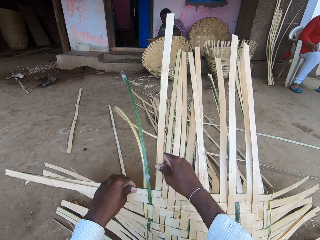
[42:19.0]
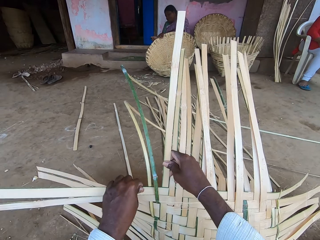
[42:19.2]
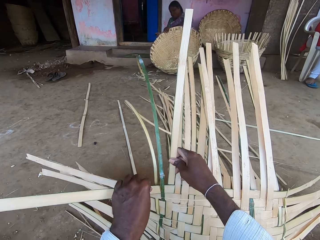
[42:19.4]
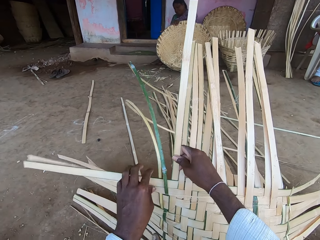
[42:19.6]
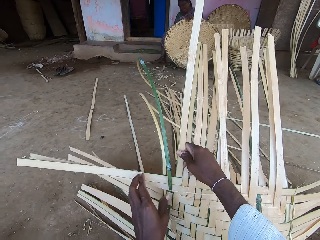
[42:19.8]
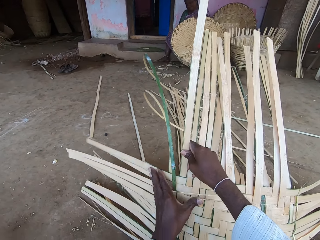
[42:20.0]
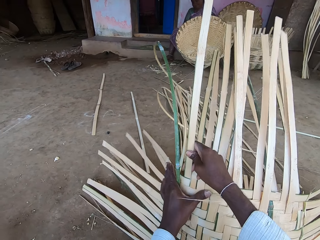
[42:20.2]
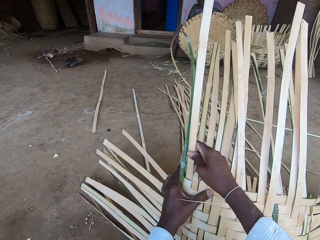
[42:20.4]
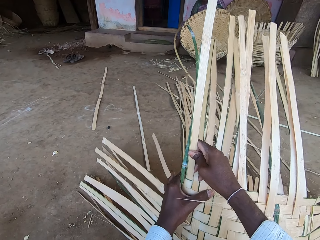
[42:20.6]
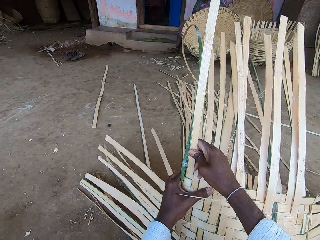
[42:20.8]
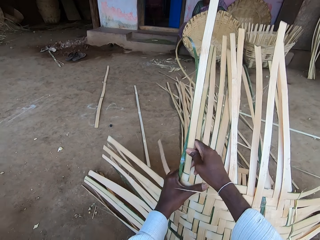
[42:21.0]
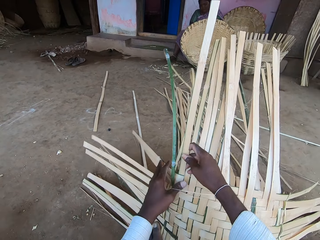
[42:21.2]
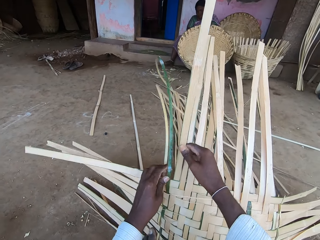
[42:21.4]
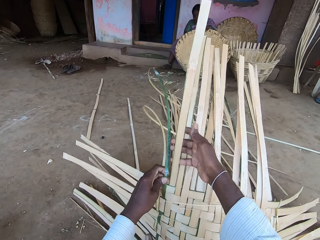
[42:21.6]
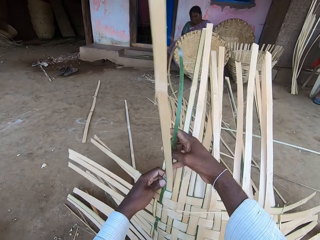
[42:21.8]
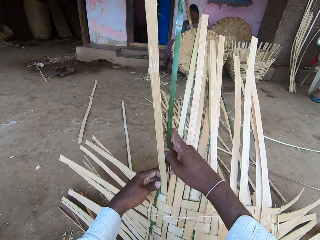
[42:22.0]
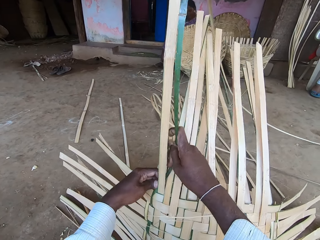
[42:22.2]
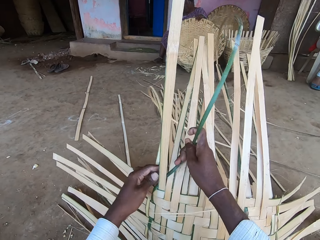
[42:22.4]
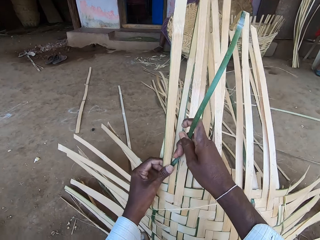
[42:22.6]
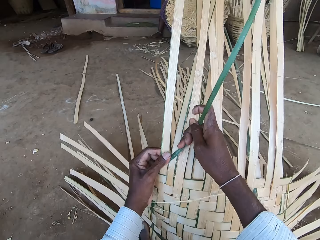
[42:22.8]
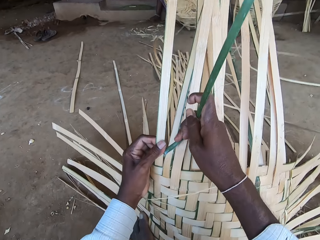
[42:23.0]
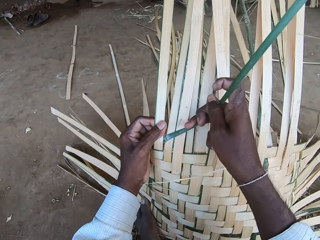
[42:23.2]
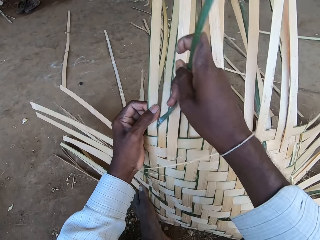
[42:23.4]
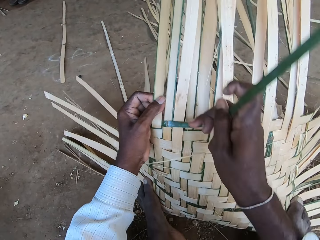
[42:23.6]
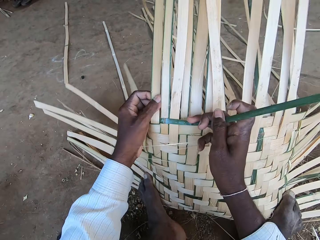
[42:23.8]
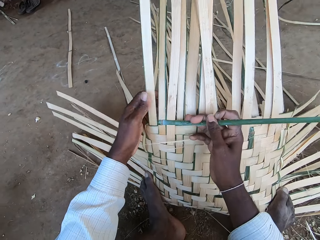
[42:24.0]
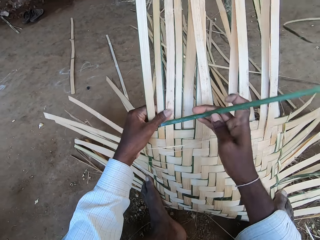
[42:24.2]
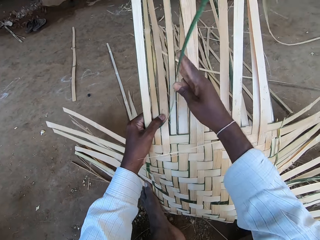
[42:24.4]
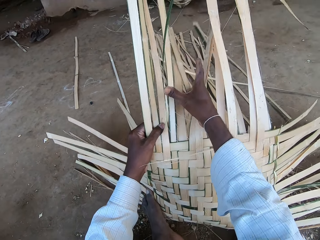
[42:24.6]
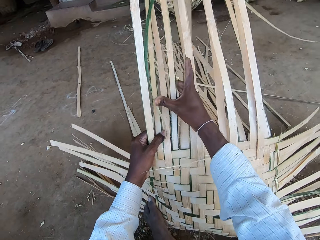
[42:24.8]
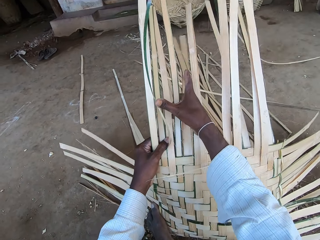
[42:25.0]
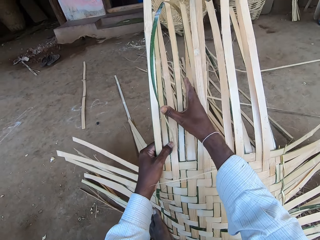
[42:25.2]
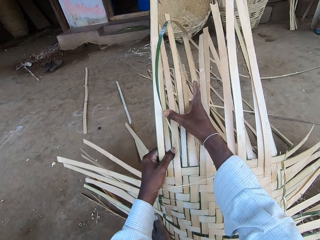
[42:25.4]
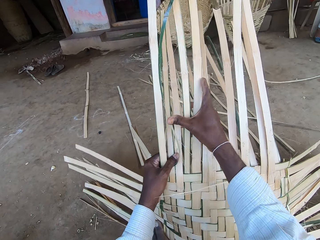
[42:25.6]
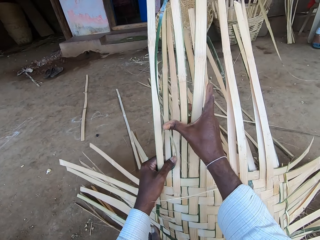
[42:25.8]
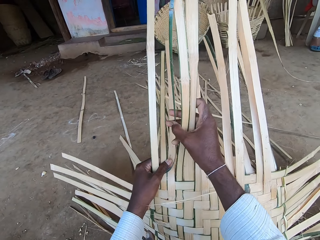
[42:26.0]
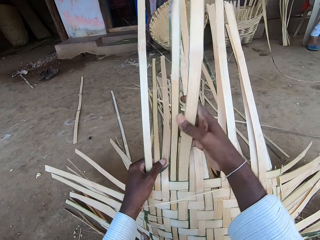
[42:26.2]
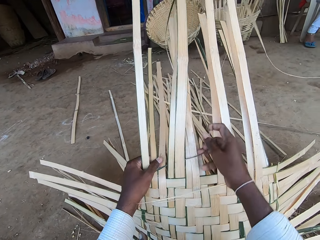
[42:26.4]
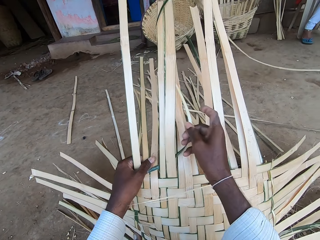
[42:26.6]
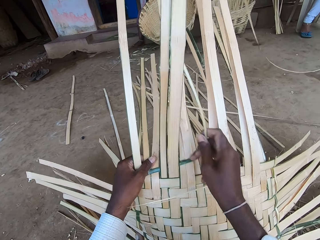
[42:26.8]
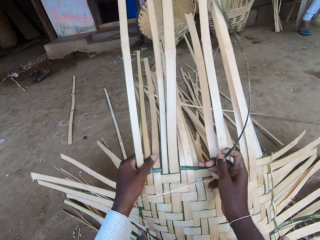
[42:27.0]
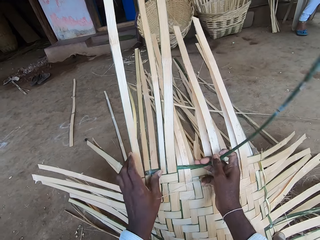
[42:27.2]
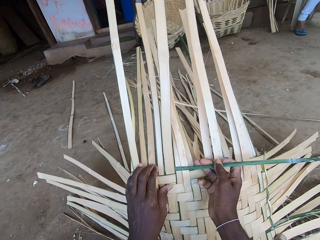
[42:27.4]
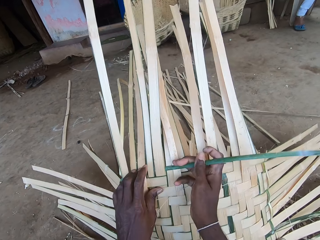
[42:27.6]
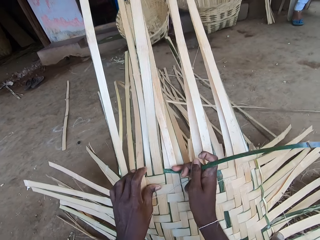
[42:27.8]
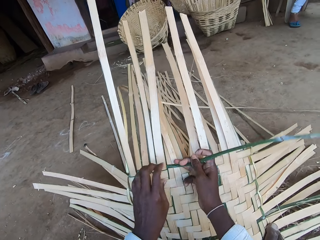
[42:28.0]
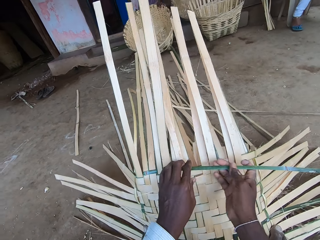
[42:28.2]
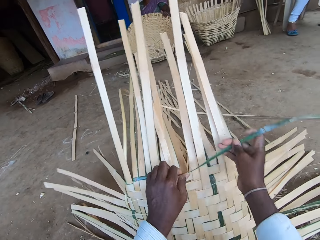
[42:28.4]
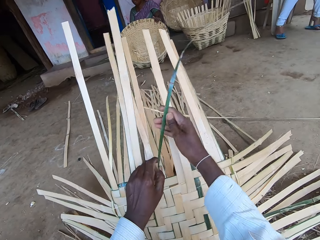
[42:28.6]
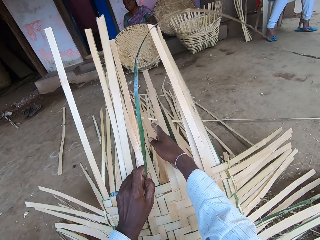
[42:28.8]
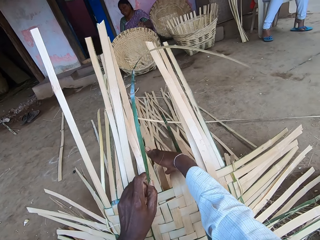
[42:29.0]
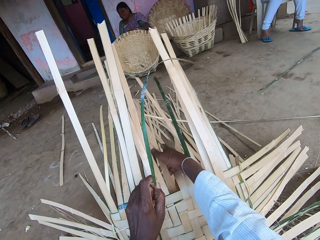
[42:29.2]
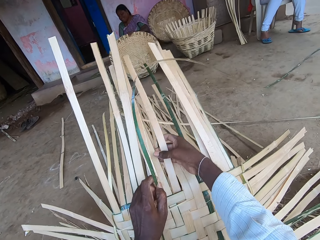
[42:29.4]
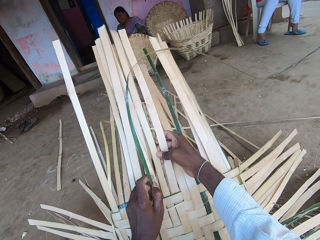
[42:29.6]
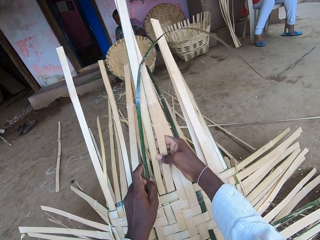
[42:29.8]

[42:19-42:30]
The camera wearer adjusts the basket's bamboo strips with his hands. The woman moves the basket on the floor with her left hand. The camera wearer weaves the basket with the bamboo strip in his hands. He pulls the bamboo strips. He weaves the bamboo straps. The woman moves the basket on the floor with her left hand. The camera wearer pulls the bamboo strips.

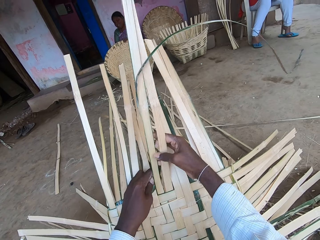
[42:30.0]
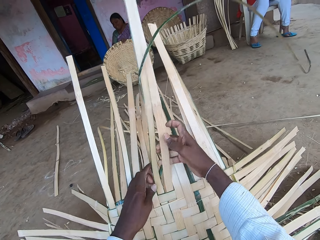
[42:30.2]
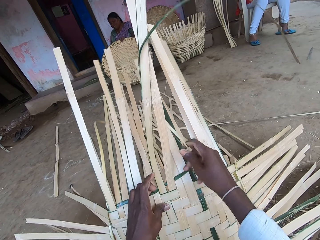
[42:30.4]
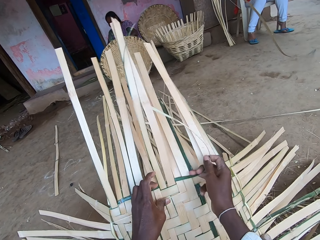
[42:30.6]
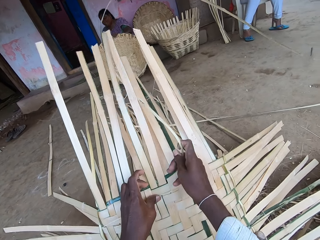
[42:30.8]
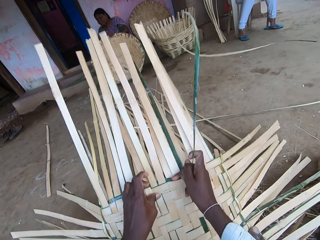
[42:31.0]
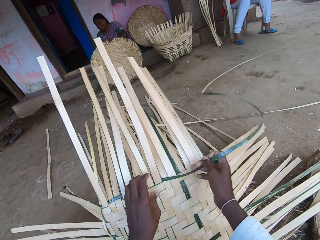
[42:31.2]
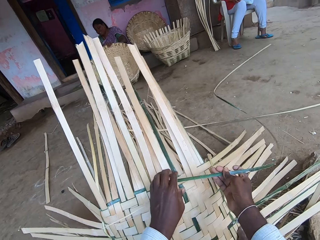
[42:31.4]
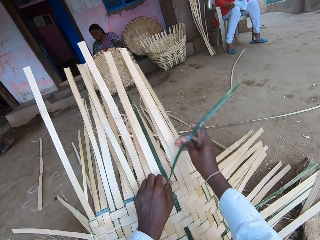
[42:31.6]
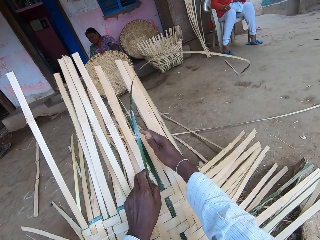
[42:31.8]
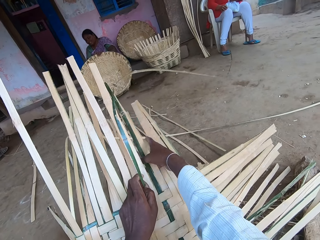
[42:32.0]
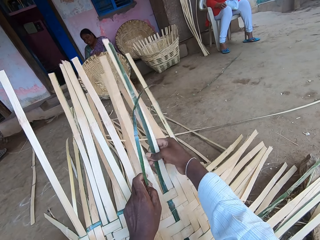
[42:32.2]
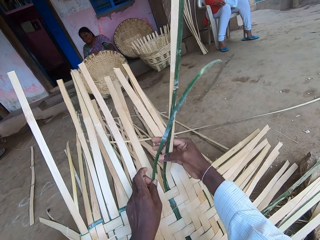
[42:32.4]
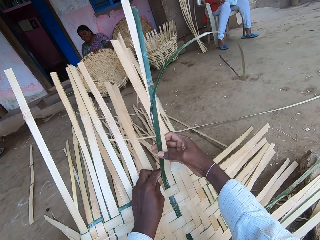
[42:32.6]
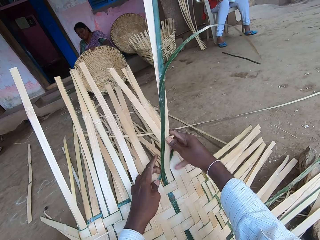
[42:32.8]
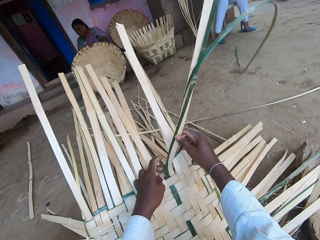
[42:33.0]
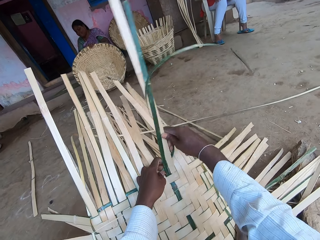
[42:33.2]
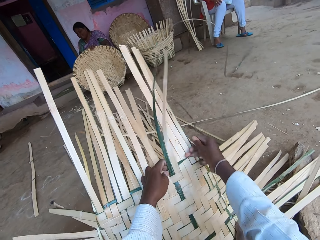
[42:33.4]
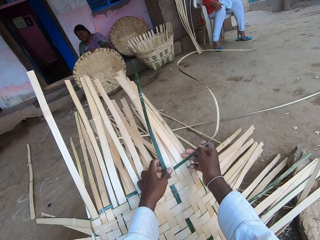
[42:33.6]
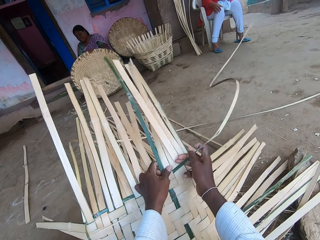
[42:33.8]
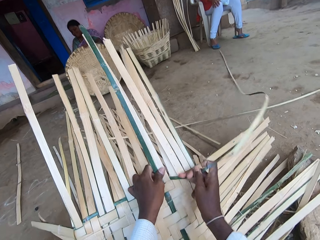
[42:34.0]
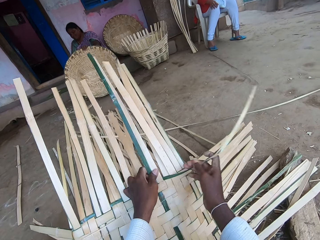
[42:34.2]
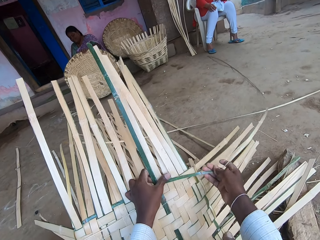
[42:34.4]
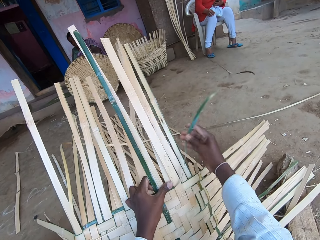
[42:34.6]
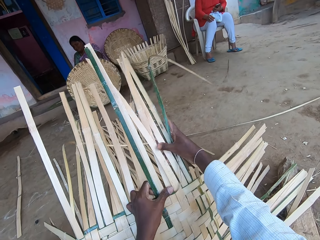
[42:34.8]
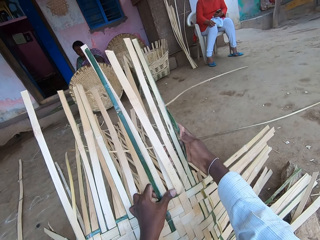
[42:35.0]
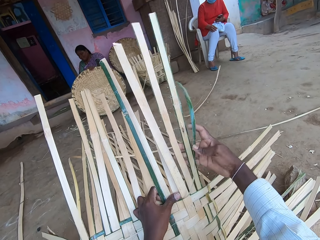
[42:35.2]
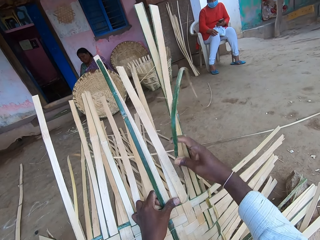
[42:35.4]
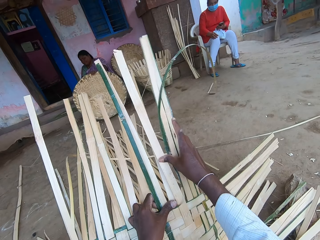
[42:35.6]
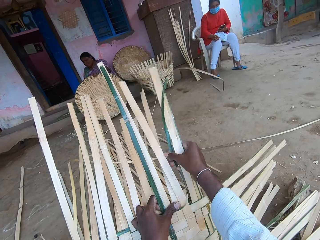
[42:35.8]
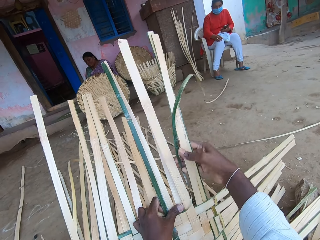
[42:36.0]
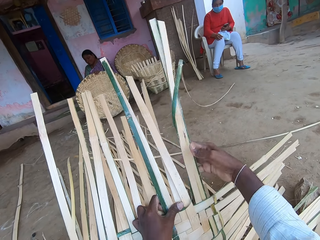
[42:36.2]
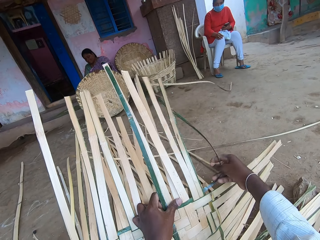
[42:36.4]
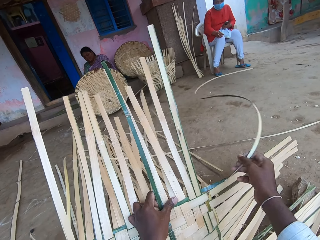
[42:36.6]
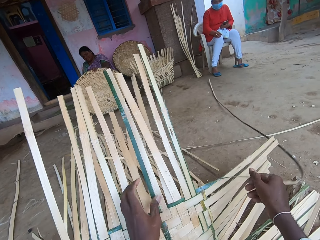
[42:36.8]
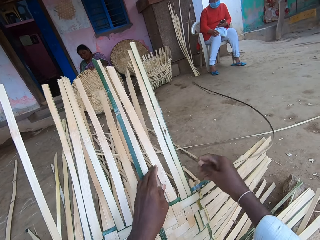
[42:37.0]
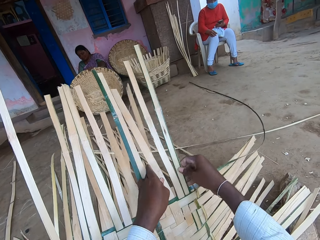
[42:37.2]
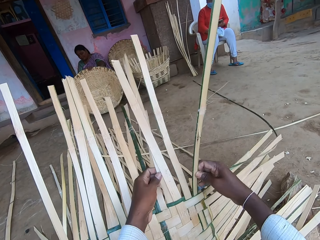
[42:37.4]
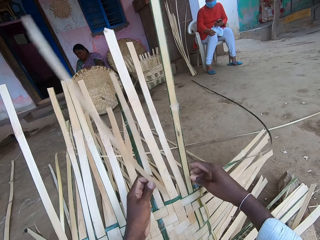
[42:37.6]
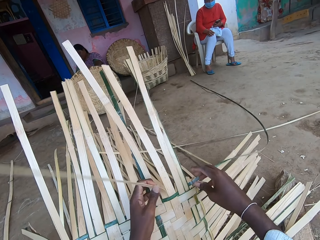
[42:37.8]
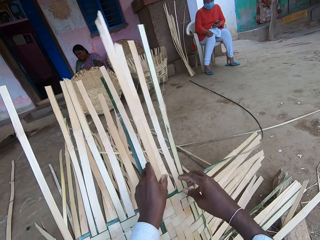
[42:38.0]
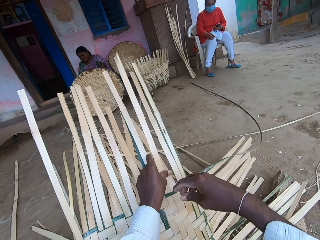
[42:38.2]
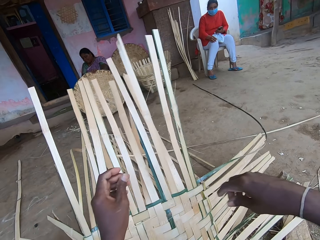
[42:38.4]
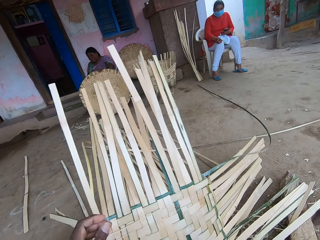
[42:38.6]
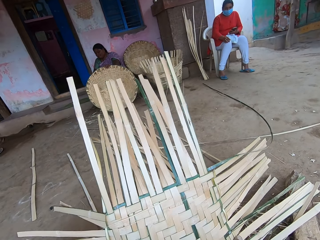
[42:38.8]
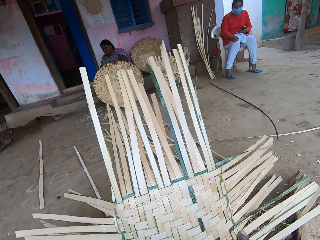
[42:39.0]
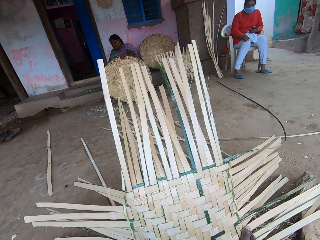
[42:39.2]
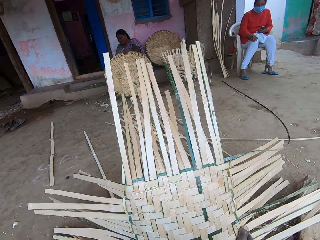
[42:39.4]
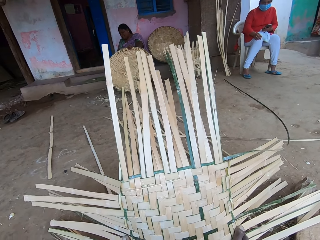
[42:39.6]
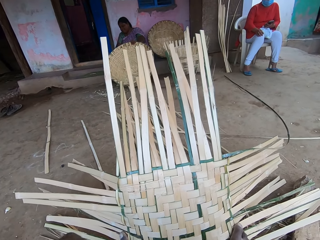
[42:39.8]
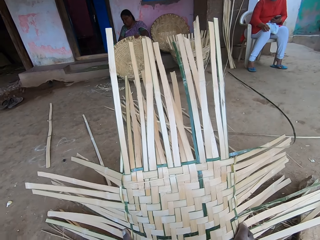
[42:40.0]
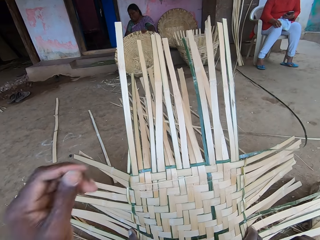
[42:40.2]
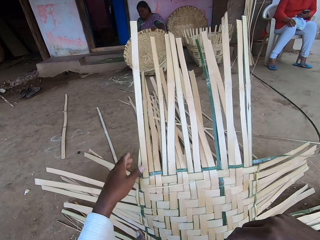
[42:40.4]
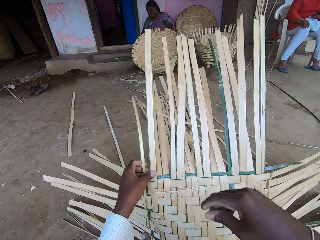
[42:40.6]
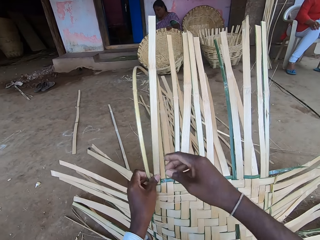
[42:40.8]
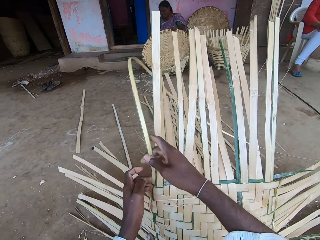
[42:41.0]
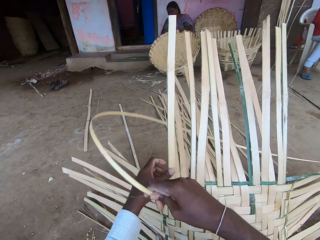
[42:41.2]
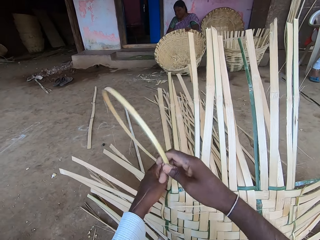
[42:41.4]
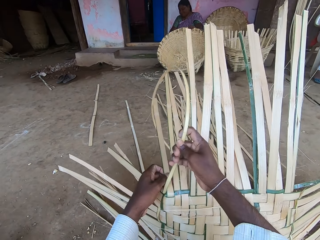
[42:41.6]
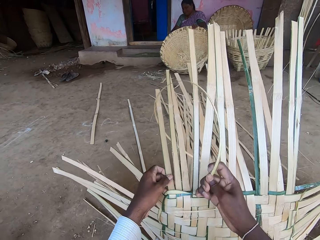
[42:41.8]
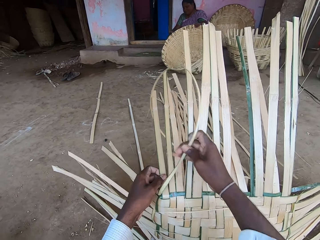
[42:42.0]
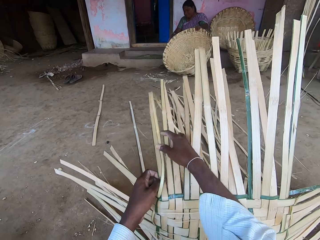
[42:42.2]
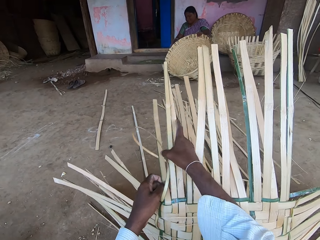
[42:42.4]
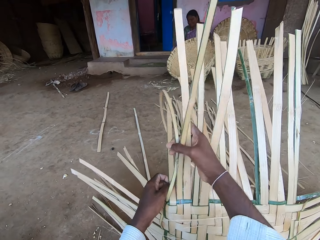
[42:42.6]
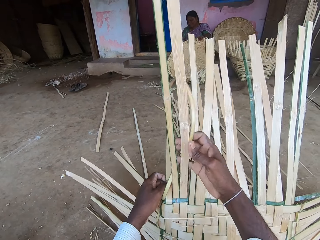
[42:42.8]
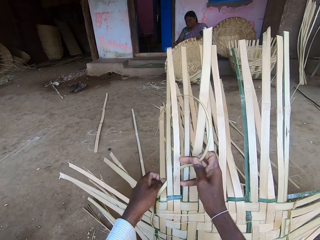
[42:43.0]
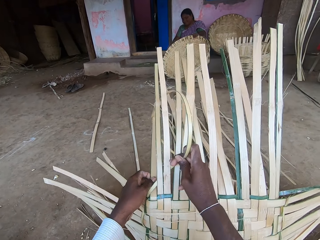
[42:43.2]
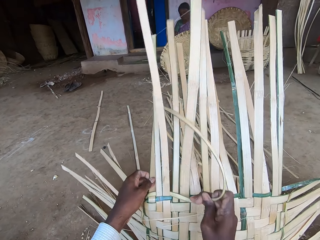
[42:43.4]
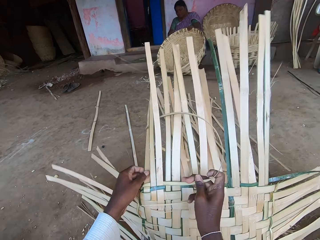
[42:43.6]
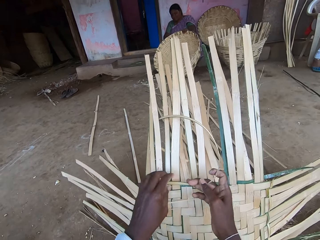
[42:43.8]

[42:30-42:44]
The camera wearer weaves the bamboo strips. He pulls the bamboo strips. He weaves the bamboo strips. He pulls the bamboo strips. He weaves the bamboo strips. The woman adjusts the basket on the floor with her left hand. The camera wearer weaves the basket with the bamboo strip in his hands. He pulls the bamboo strips.
